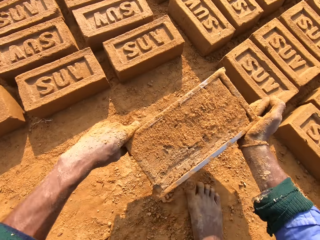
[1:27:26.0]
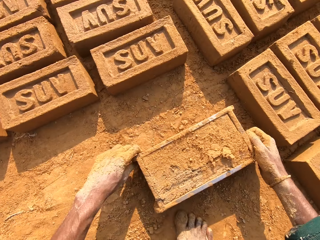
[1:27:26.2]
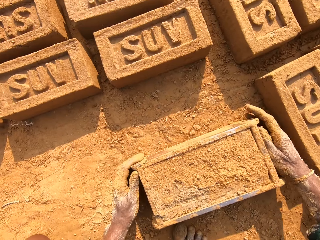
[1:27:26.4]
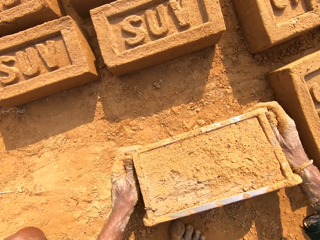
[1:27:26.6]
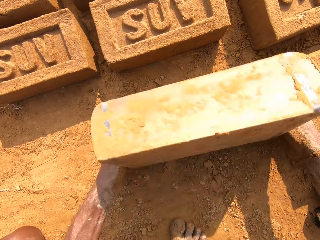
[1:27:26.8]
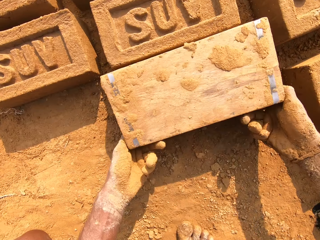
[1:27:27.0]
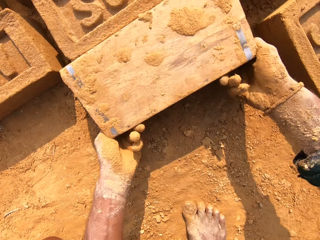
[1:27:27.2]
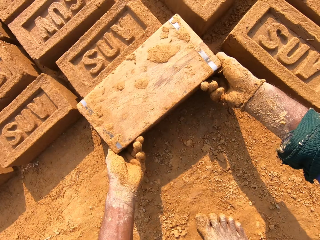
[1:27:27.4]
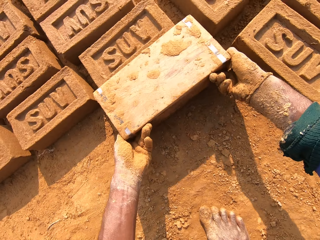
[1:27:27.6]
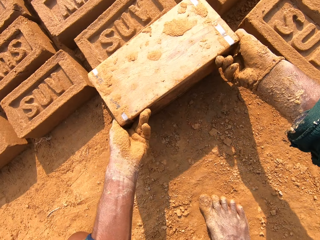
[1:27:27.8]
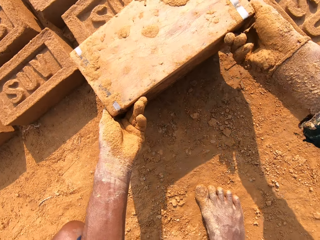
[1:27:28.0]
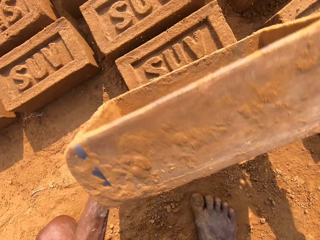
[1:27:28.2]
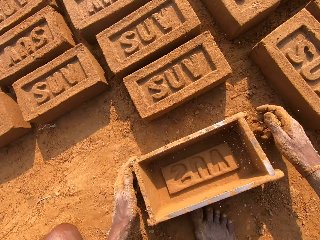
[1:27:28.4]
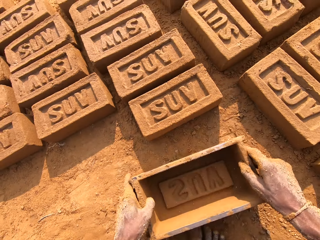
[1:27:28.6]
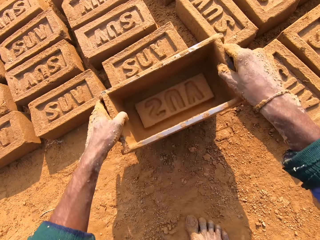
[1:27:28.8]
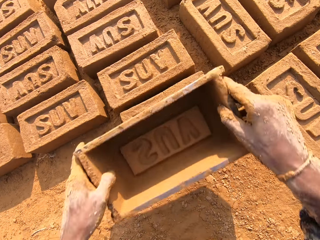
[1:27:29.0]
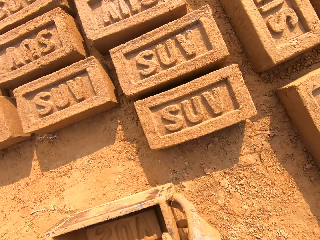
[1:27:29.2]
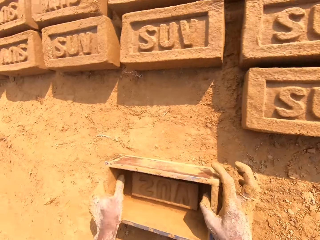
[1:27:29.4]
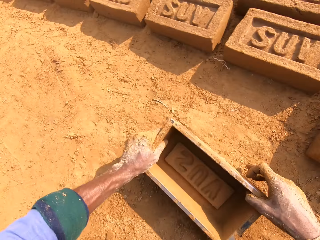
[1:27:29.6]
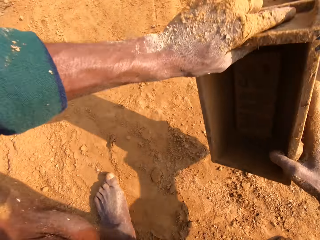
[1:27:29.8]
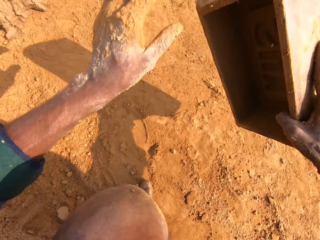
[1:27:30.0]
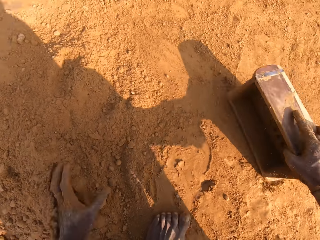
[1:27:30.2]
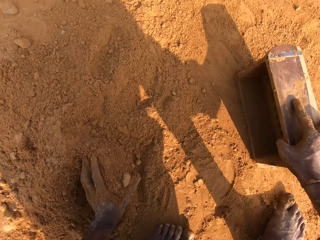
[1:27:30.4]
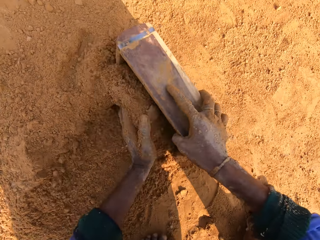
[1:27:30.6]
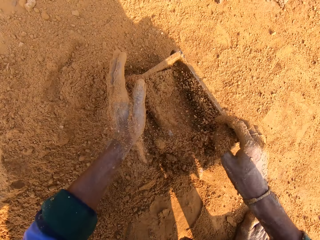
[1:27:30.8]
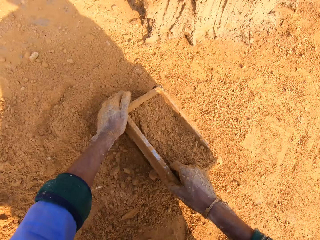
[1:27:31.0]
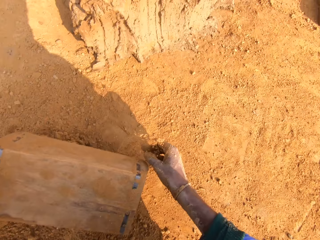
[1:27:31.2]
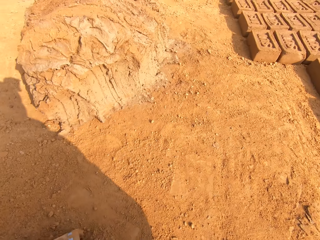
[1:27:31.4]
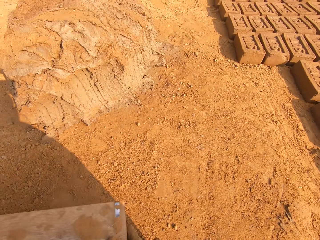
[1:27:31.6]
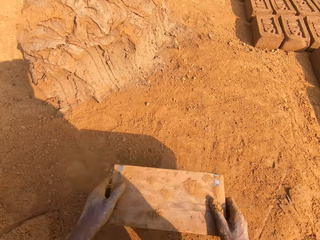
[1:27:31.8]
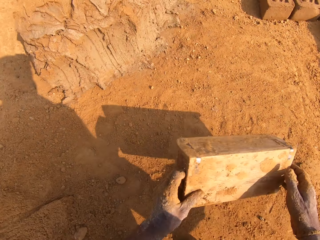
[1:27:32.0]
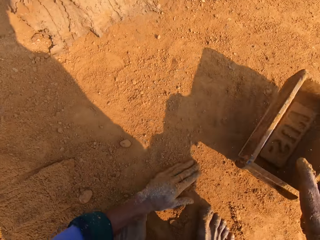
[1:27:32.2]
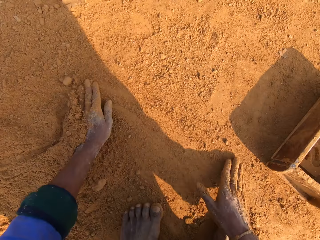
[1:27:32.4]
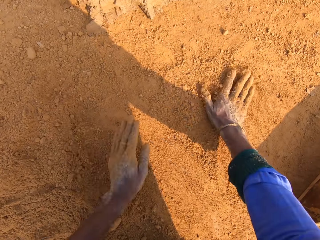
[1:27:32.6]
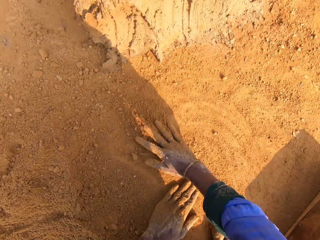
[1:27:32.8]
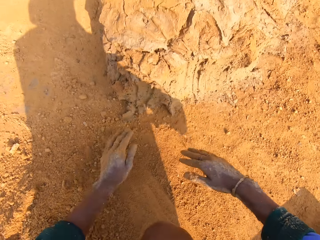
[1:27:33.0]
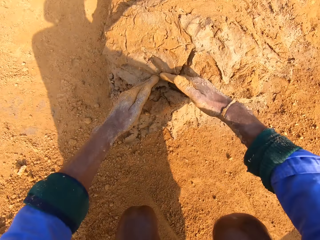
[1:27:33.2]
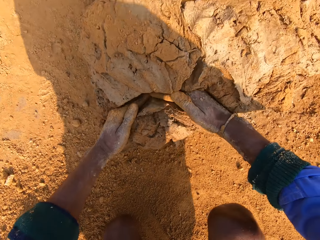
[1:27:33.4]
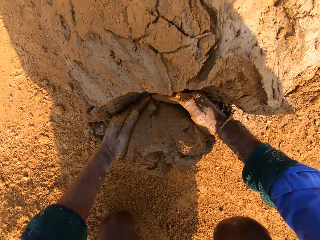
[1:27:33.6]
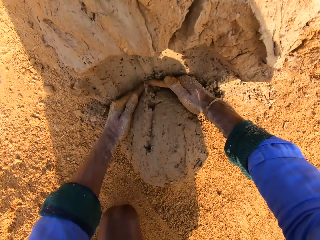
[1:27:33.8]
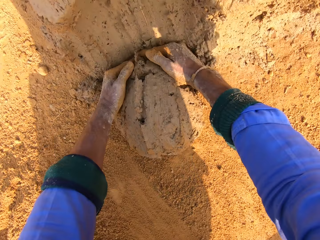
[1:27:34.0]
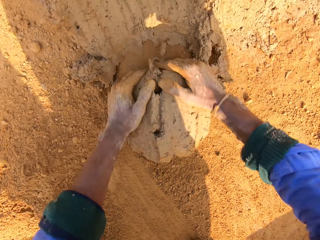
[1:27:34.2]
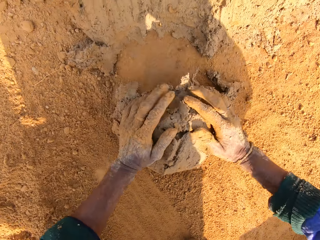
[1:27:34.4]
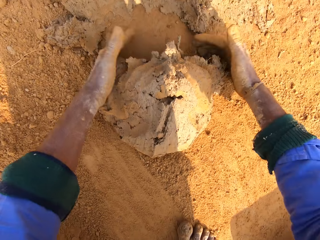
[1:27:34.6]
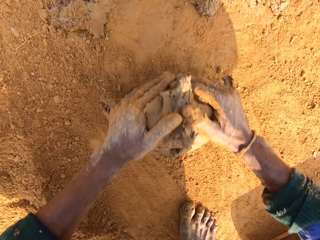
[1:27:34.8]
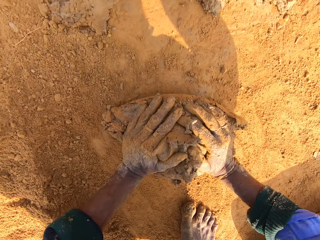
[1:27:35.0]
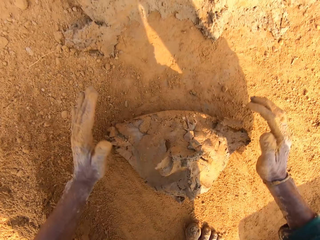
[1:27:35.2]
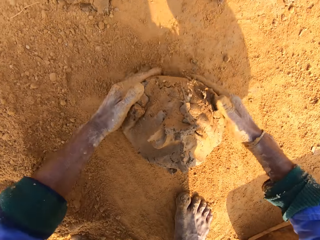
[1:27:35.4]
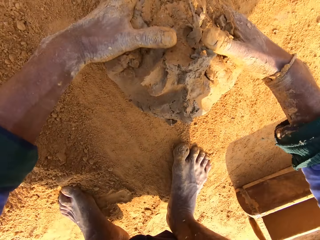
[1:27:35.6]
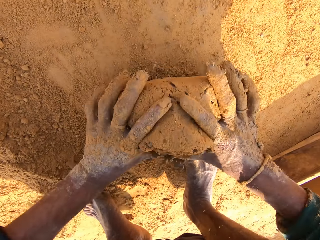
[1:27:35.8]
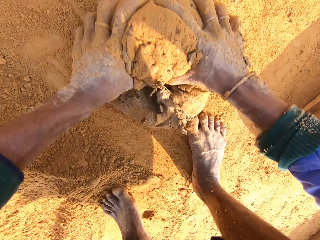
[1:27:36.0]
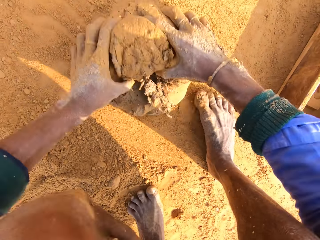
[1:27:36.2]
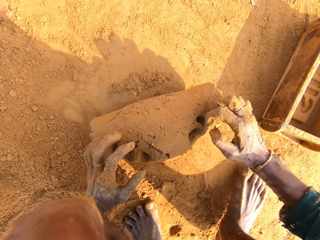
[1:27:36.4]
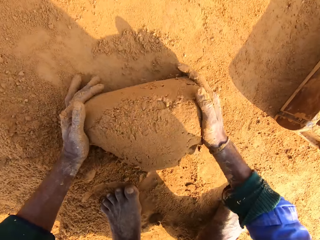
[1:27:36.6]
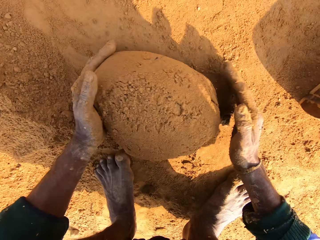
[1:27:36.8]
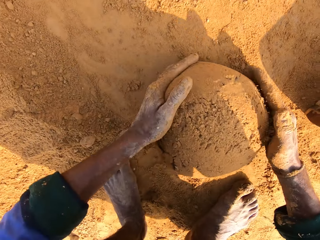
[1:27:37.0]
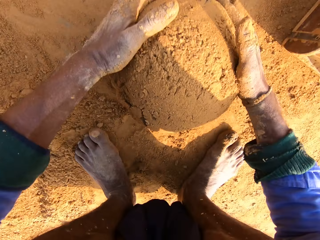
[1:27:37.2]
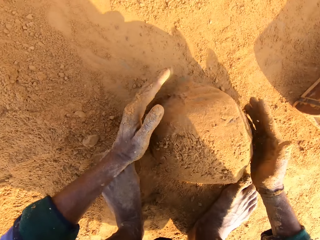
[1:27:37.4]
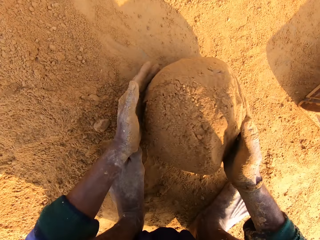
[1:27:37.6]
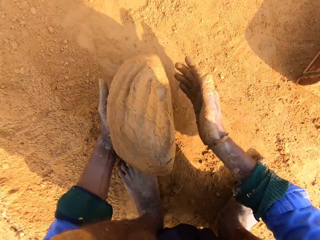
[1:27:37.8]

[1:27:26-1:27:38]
The camera wearer puts the brick mold down. They put the brick down. They dry the brick mold with soil. They pick a handful of clay. They roll the handful of clay in the soil.

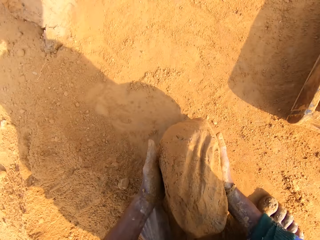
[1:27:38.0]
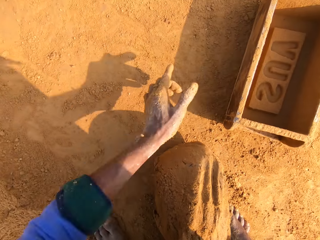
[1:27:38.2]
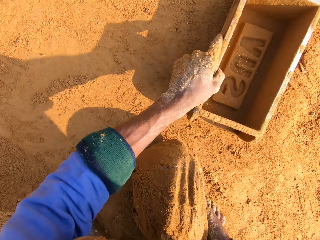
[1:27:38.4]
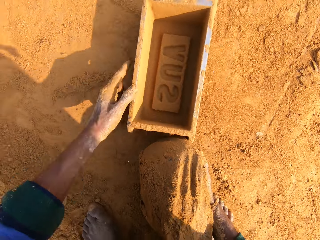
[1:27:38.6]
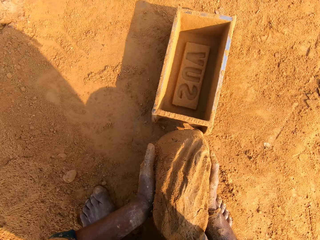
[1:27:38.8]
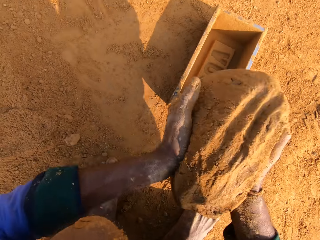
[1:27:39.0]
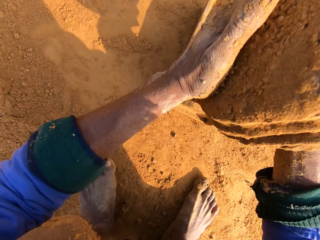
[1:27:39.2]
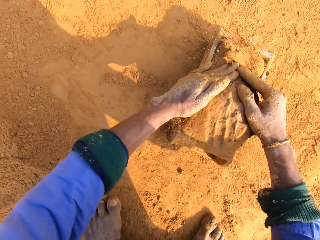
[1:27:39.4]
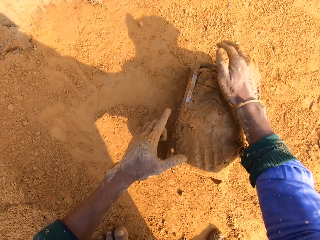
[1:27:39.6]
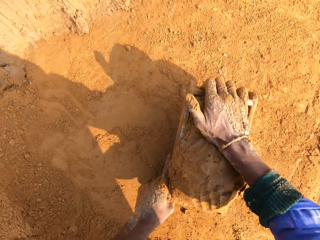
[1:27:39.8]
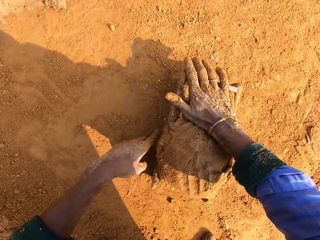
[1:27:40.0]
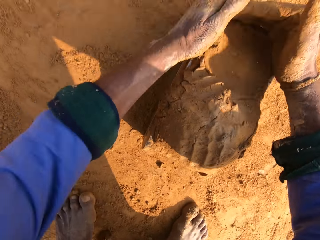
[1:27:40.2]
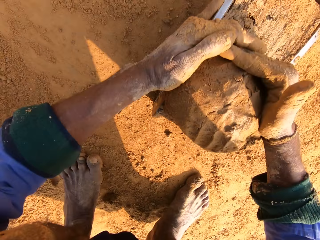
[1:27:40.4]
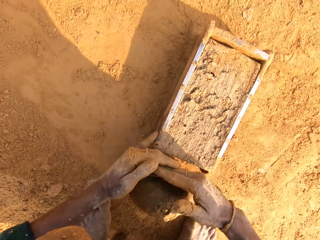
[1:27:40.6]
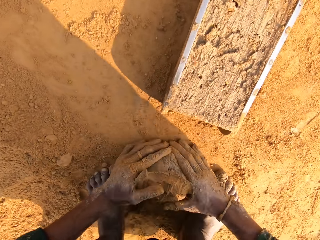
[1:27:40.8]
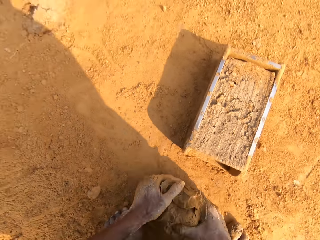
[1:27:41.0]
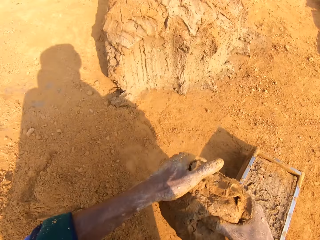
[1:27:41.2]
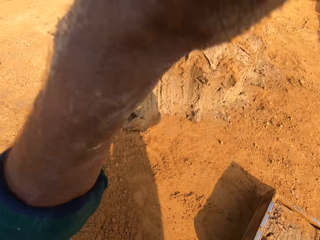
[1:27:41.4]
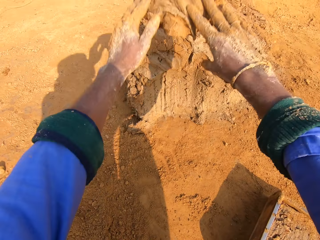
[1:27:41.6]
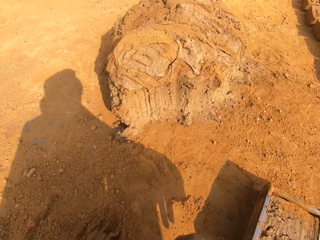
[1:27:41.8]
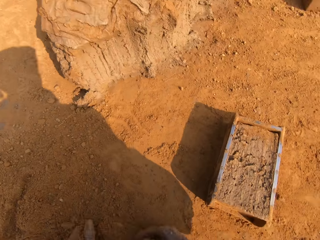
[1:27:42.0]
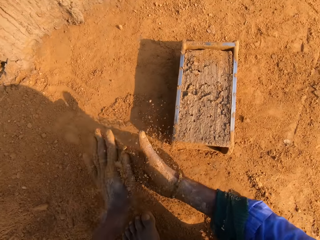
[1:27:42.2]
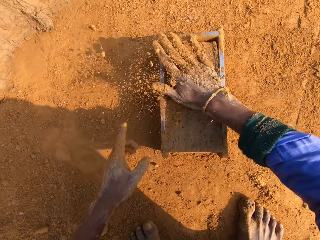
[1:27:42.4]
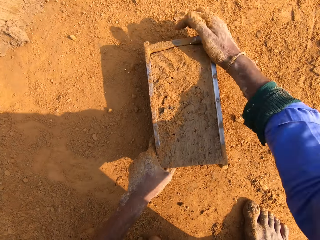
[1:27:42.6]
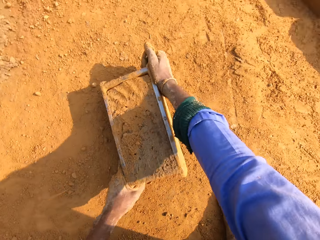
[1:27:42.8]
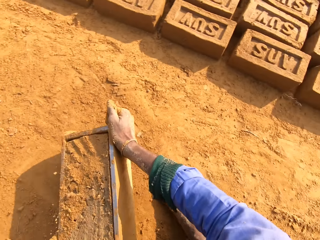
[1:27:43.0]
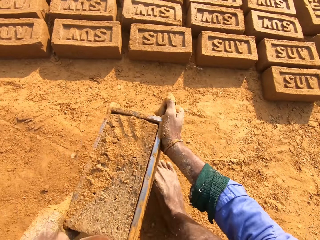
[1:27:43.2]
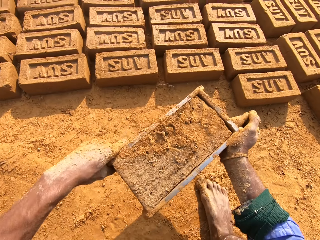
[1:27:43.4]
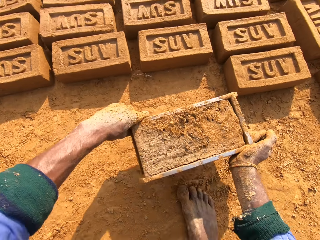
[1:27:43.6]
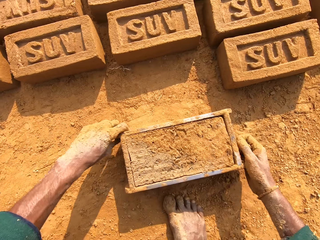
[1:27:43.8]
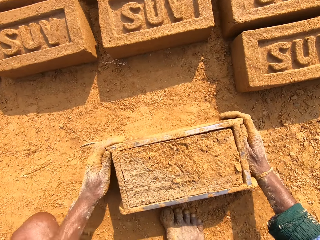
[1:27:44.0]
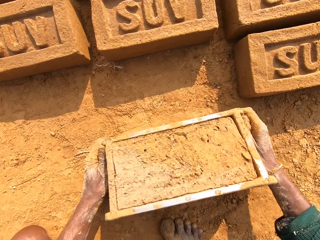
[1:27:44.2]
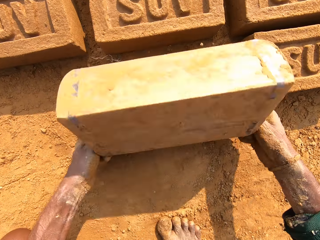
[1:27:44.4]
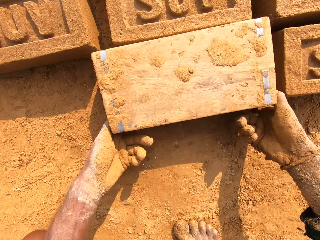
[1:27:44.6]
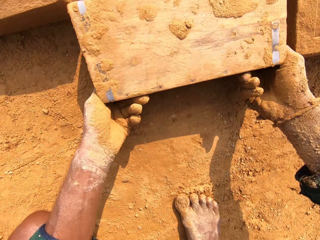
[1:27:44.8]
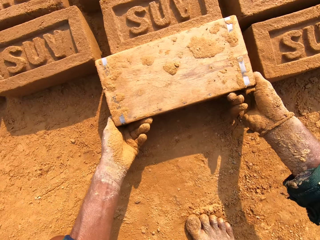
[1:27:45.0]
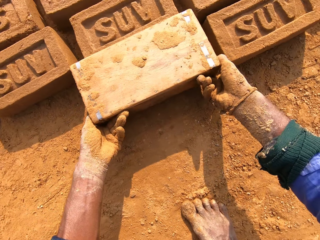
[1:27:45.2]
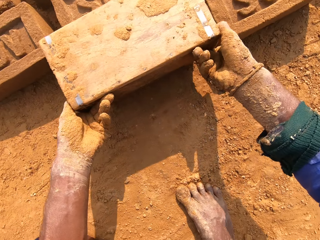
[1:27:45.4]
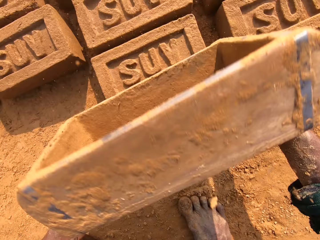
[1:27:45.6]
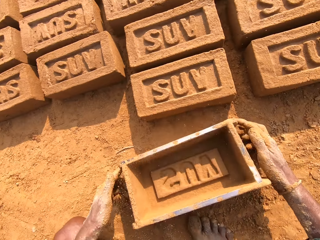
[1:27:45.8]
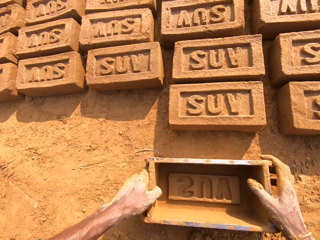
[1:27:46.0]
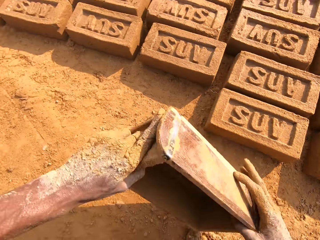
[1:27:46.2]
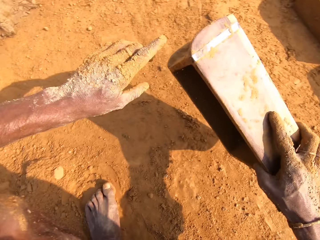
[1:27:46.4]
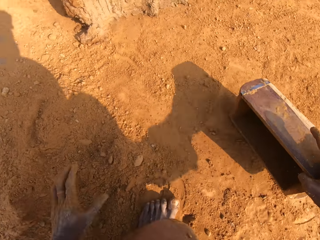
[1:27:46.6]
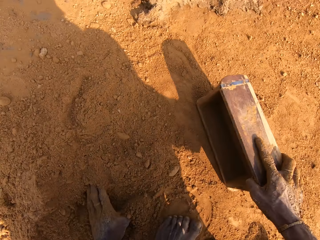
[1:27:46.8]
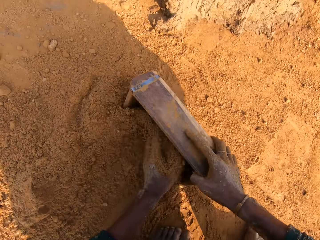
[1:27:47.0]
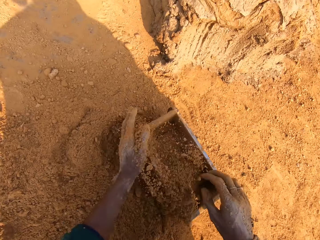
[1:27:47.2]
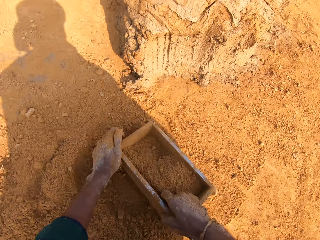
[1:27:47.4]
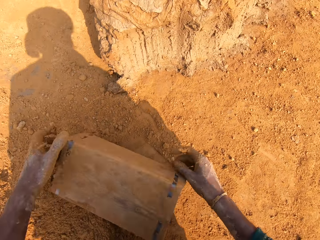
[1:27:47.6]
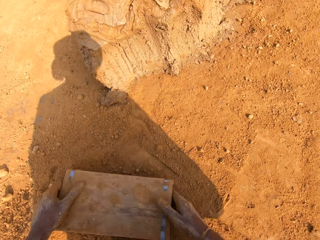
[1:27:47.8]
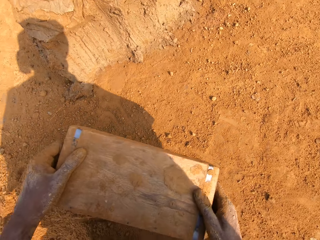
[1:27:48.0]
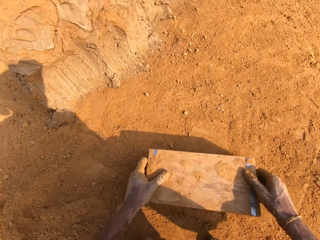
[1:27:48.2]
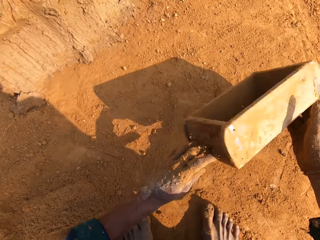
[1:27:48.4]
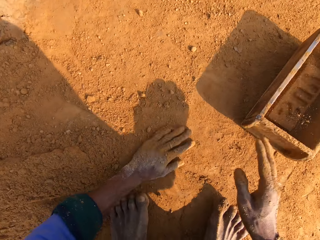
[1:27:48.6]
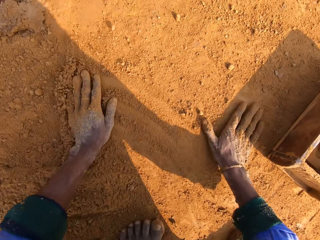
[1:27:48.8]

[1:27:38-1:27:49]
The camera wearer puts a handful of clay in the brick mold. They remove the excess clay from the brick mold. They throw the excess clay to the pile. They pour soil on the brick mold. They pick up the brick mold, put the brick mold down, and put the brick down. They dry the brick mold with soil.
